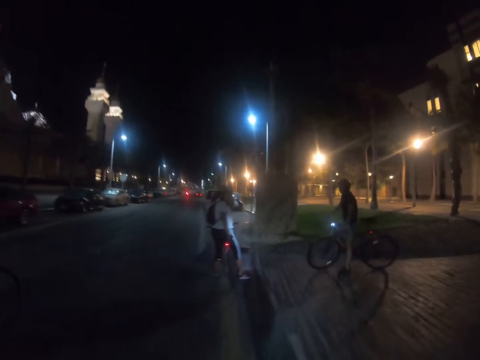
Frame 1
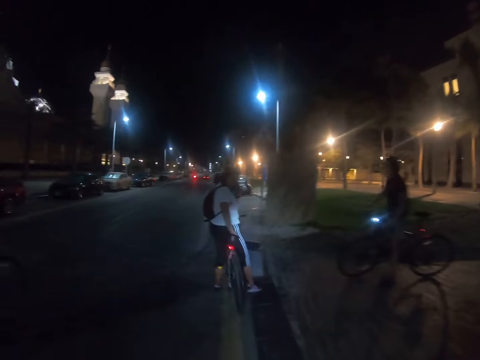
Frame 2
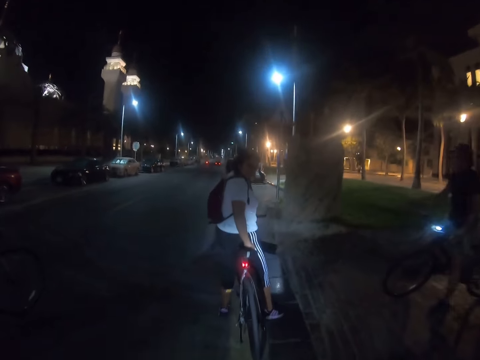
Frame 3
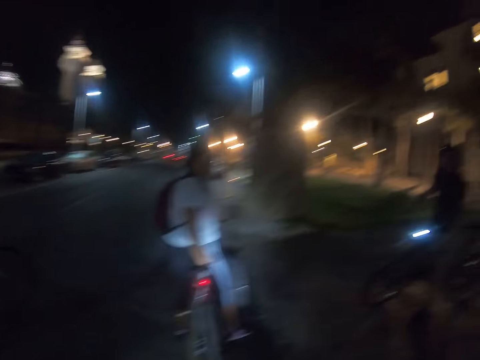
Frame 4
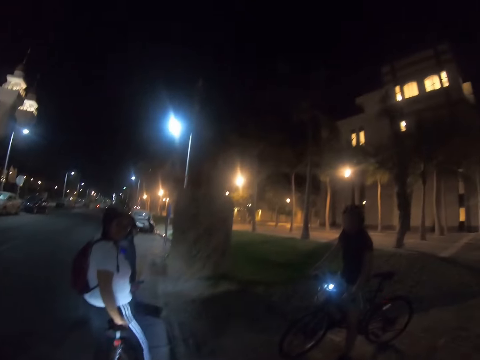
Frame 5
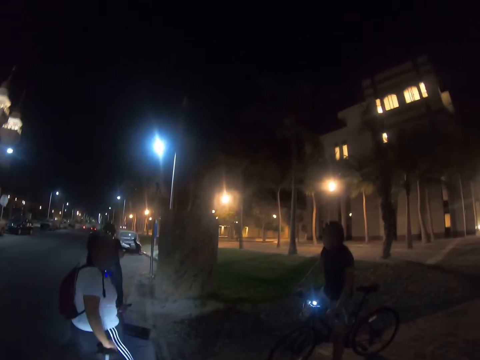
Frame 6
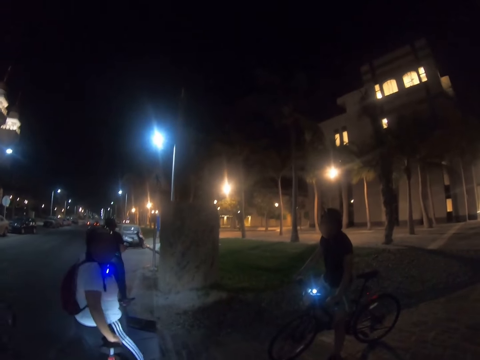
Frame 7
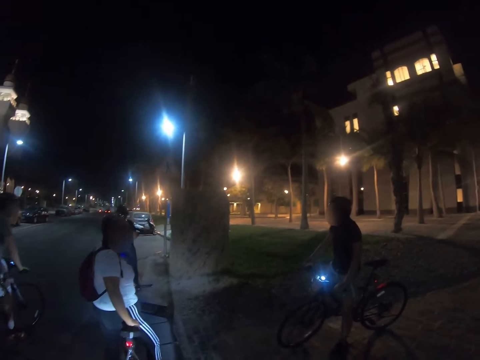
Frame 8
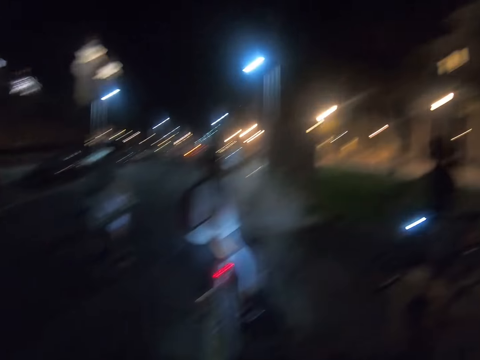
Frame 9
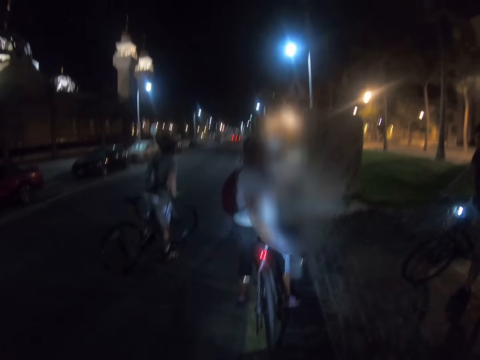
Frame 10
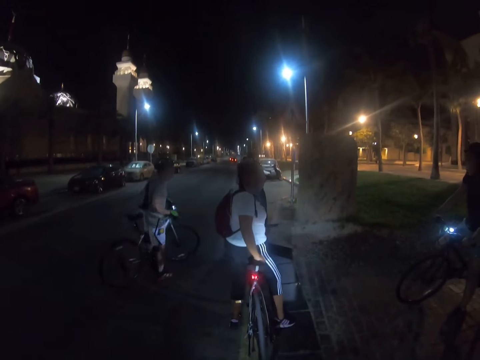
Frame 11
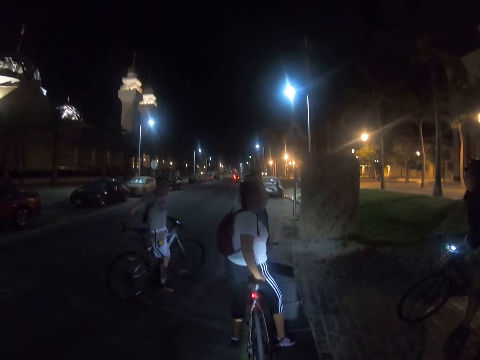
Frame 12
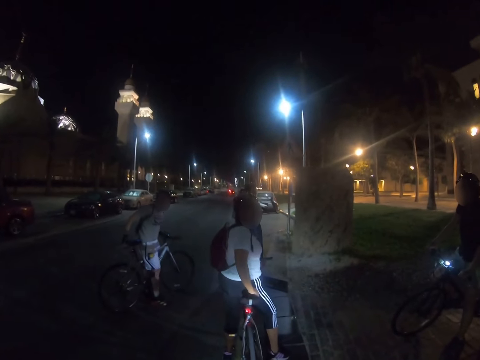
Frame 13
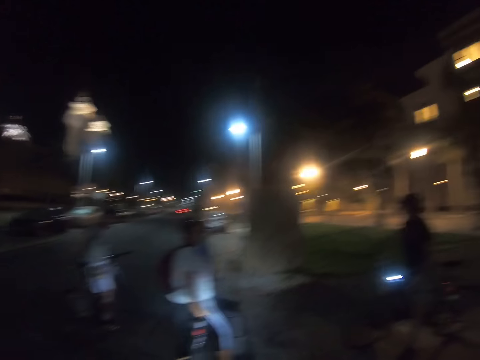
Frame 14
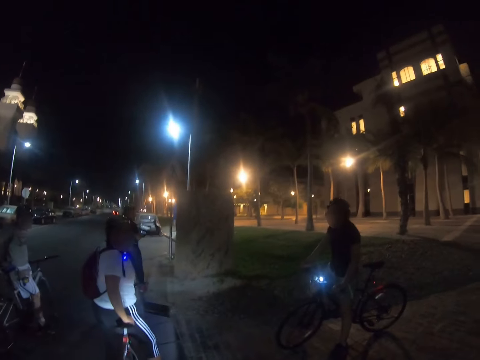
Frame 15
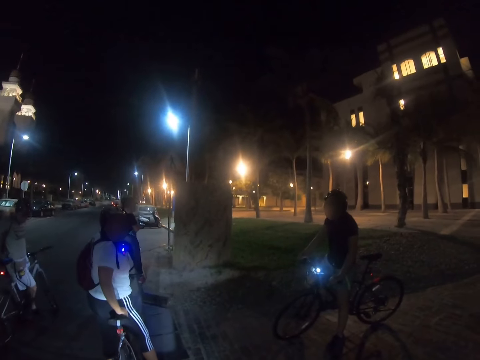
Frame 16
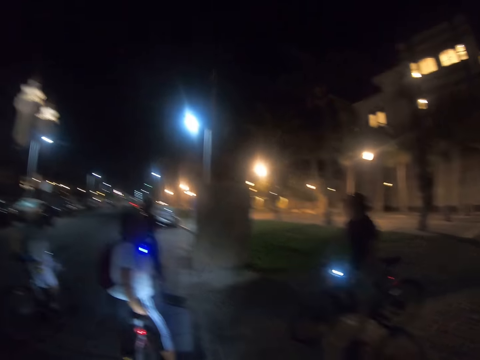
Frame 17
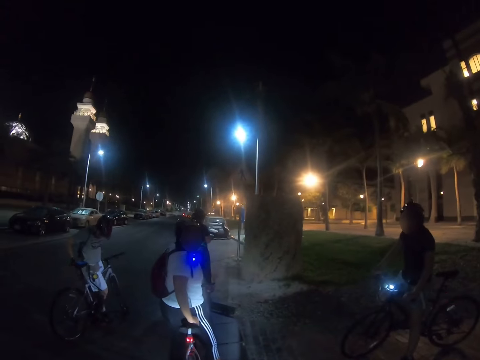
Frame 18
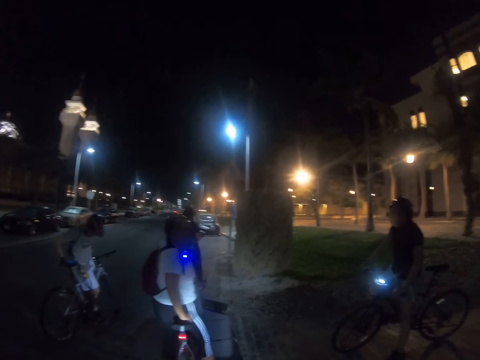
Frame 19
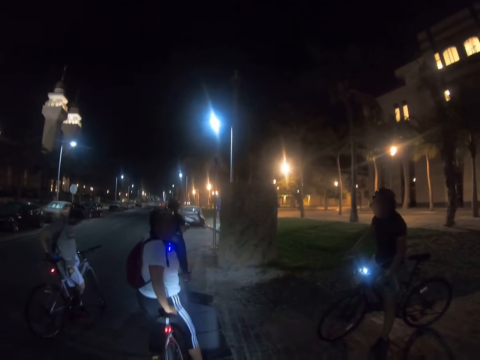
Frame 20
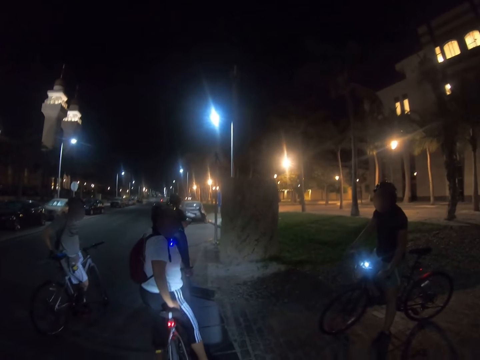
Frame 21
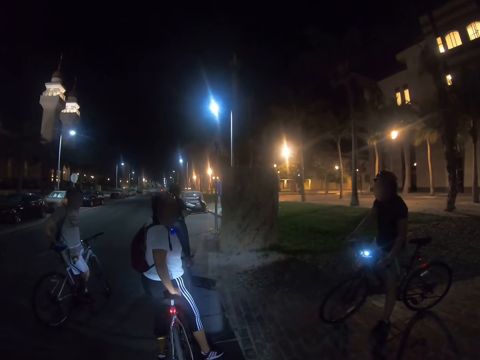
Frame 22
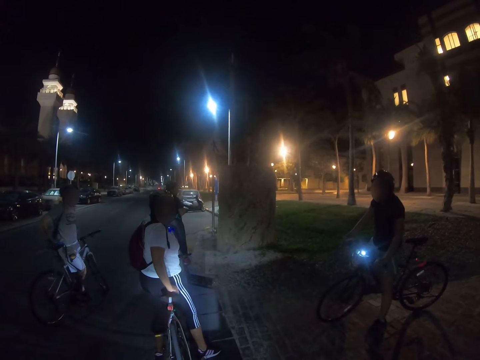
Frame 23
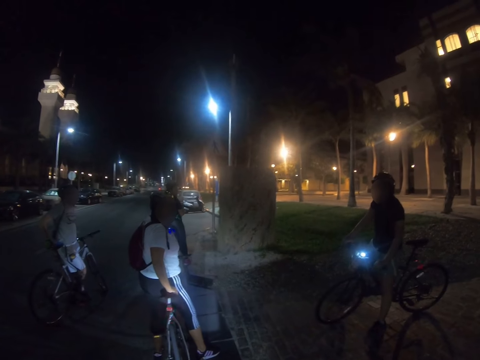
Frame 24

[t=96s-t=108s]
A person sits on the bicycle. Another person stands on the bicycle. The camera wearer stops riding the bicycle. A third person stands on the bicycle.

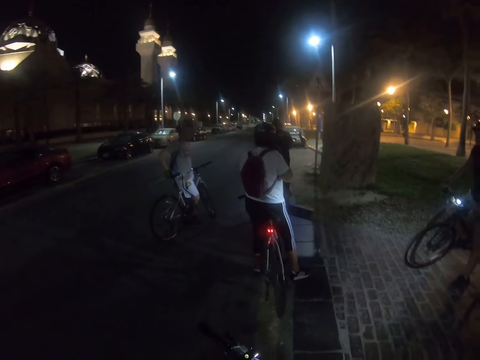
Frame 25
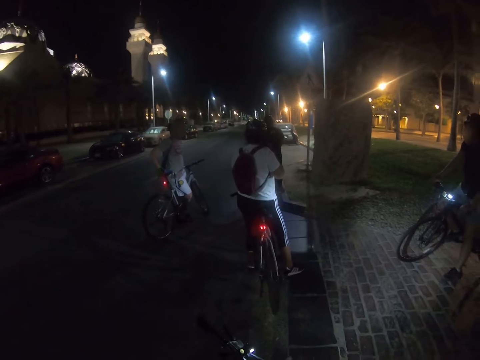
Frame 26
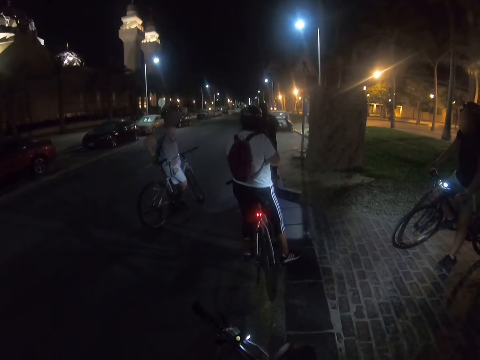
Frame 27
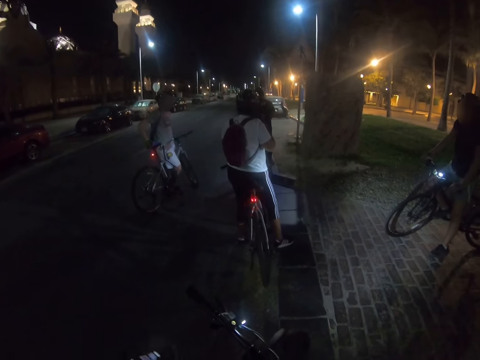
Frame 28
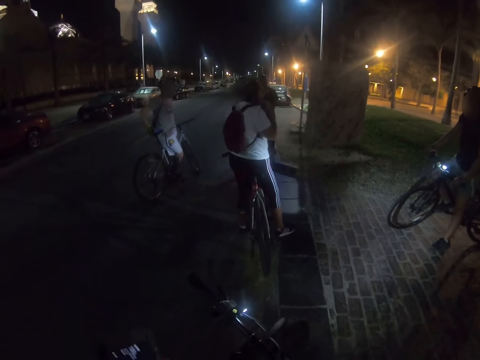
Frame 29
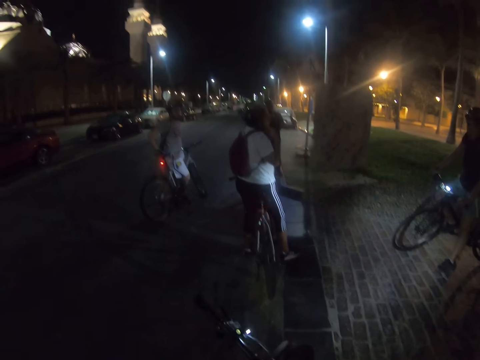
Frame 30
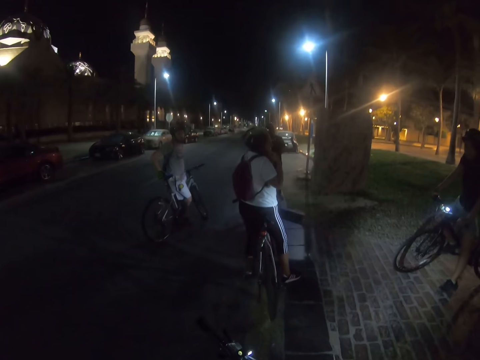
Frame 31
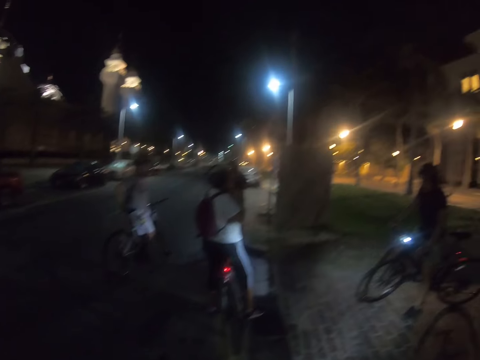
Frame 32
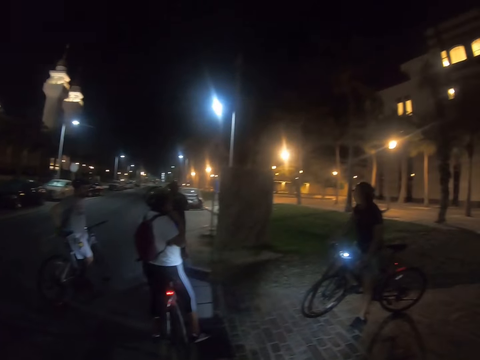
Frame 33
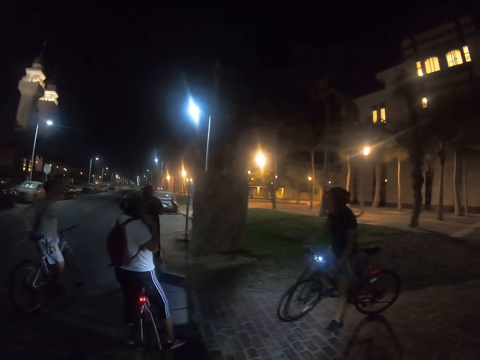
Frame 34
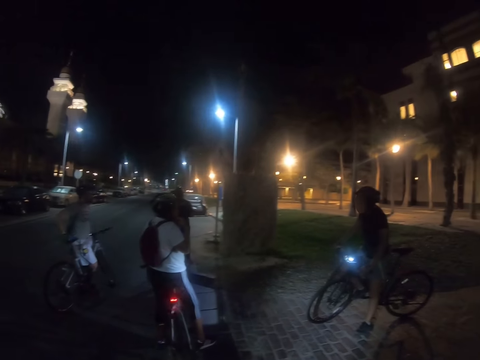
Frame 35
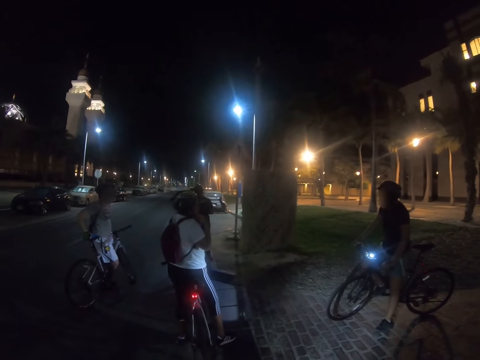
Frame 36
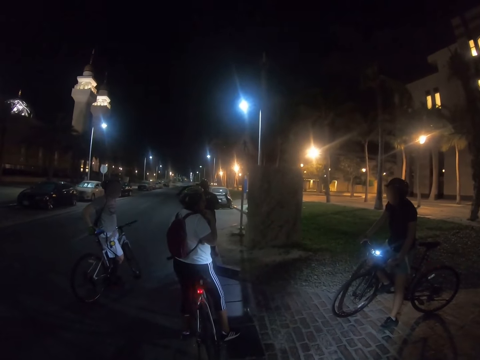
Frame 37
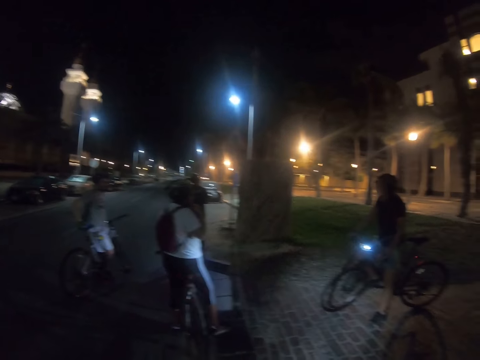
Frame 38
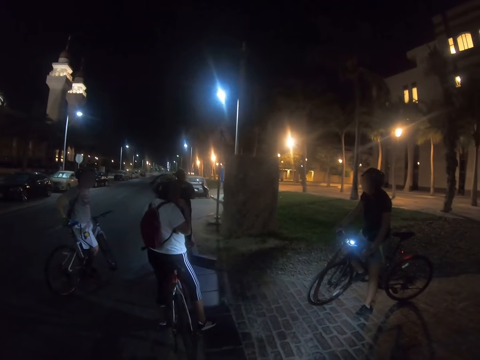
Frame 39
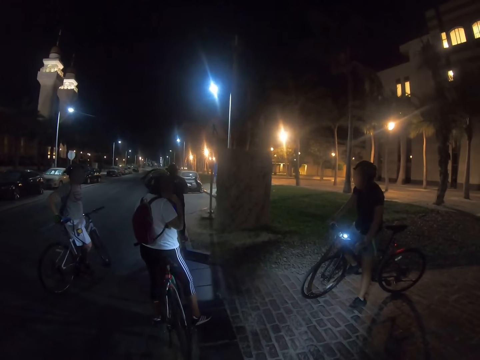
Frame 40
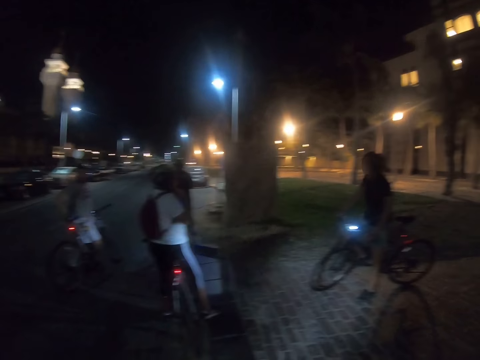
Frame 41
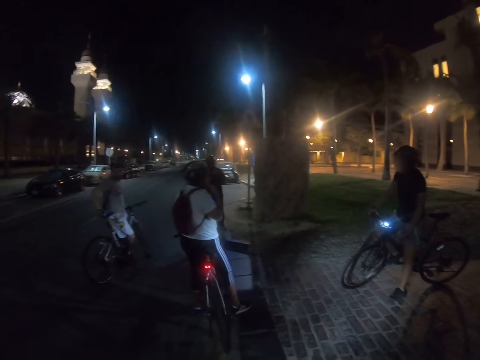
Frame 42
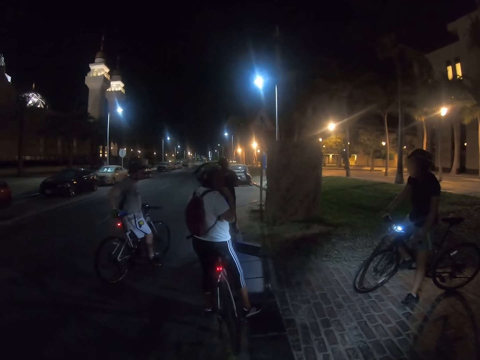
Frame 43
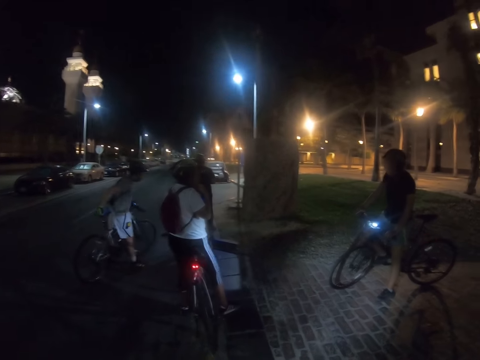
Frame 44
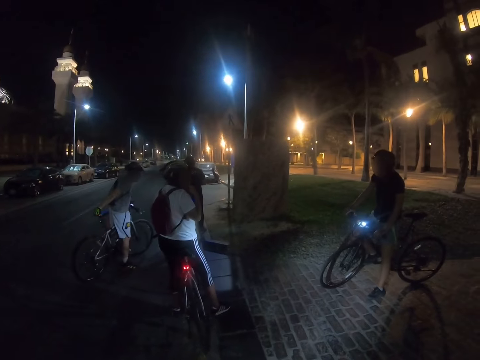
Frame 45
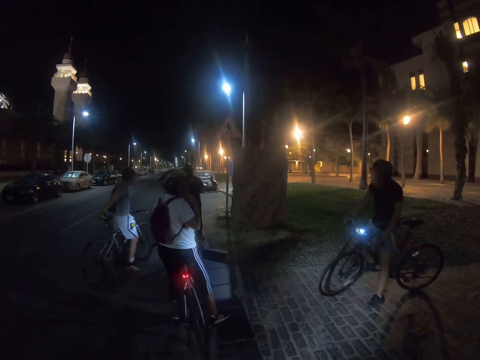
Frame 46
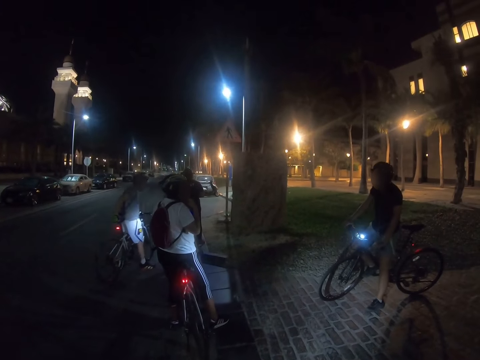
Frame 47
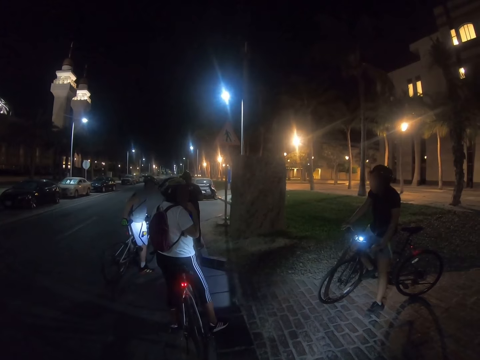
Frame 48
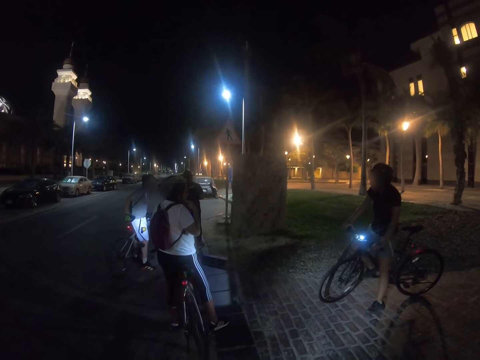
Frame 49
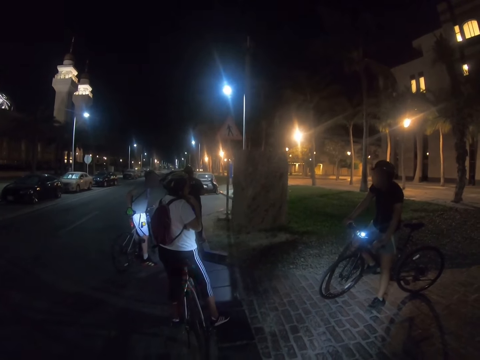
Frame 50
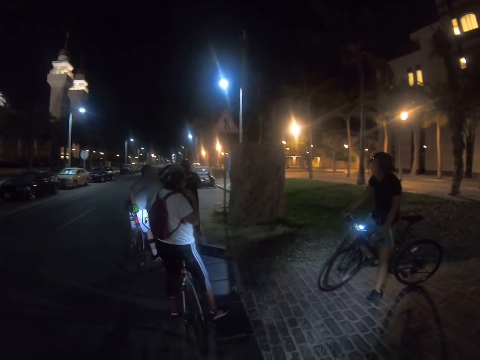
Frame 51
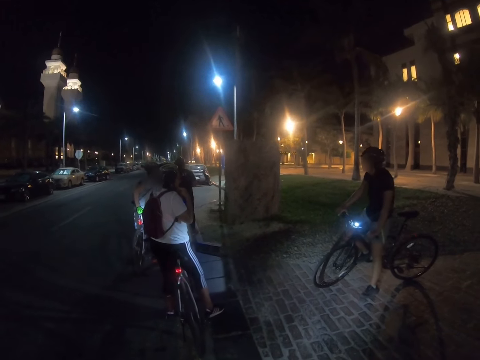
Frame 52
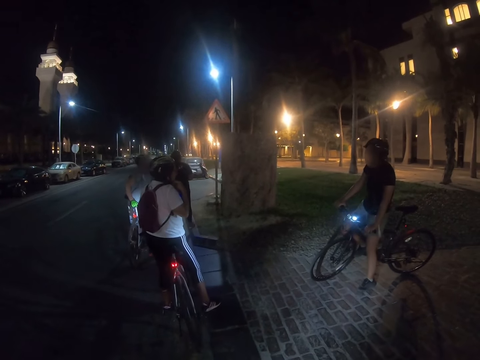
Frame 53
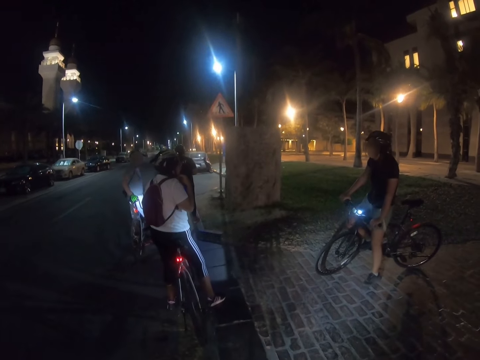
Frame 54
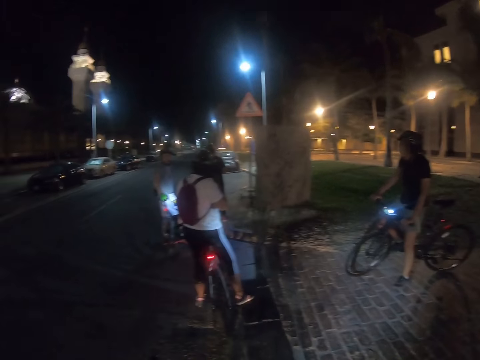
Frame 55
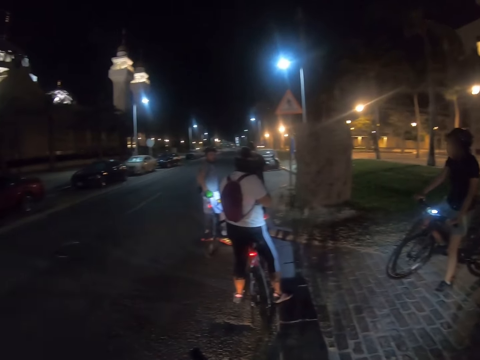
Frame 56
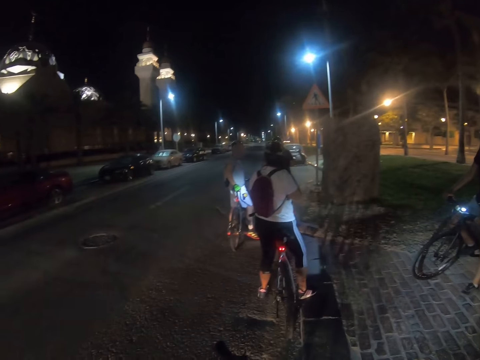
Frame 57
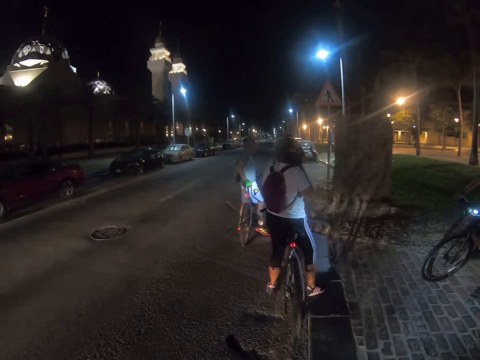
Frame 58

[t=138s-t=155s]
The camera wearer holds a phone with his left hand. He looks at the phone. A person walks with the bicycle.
